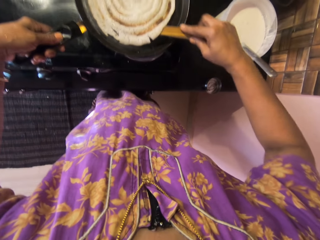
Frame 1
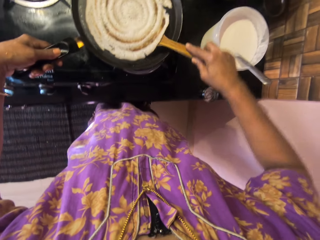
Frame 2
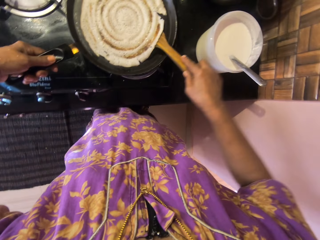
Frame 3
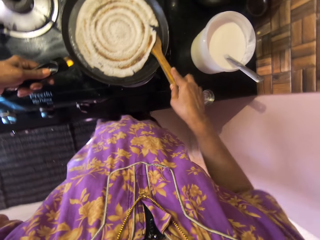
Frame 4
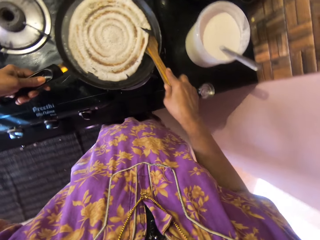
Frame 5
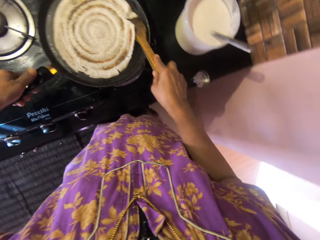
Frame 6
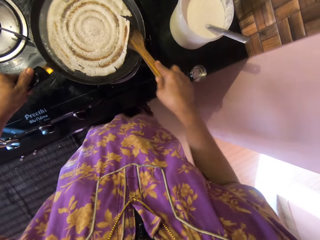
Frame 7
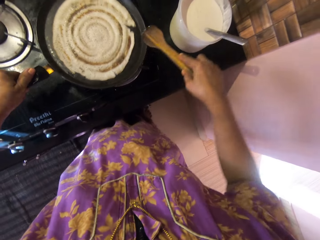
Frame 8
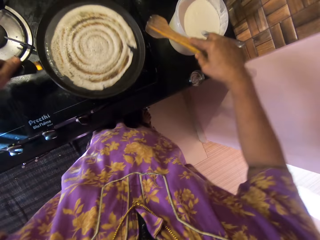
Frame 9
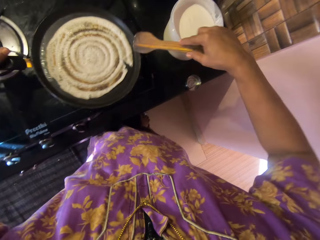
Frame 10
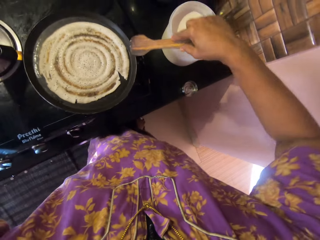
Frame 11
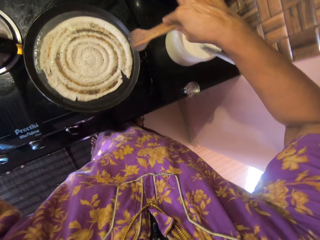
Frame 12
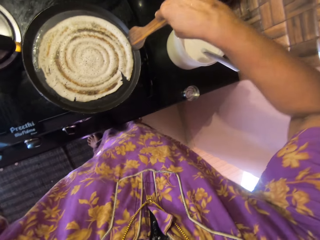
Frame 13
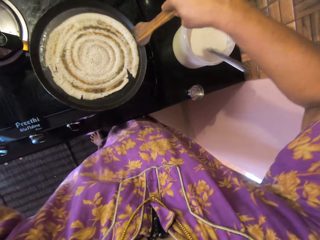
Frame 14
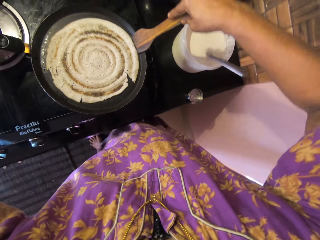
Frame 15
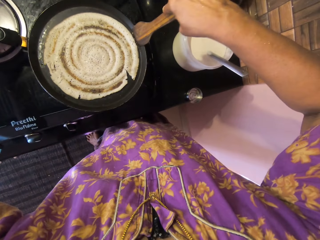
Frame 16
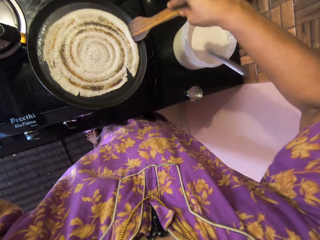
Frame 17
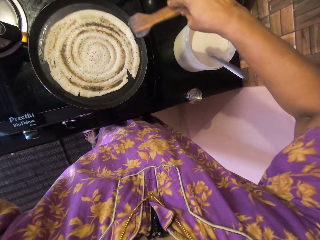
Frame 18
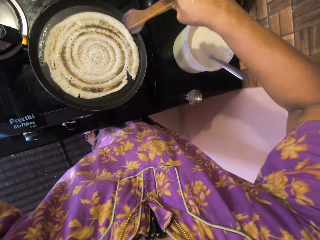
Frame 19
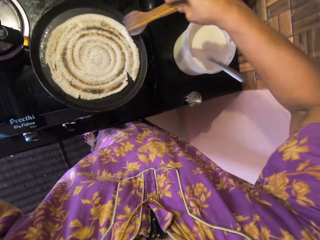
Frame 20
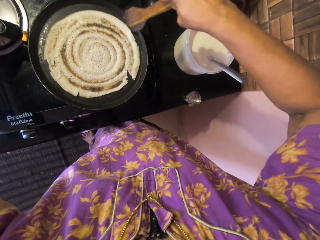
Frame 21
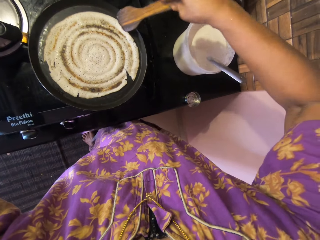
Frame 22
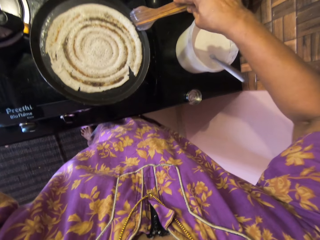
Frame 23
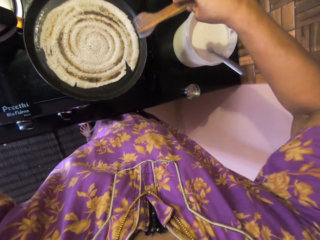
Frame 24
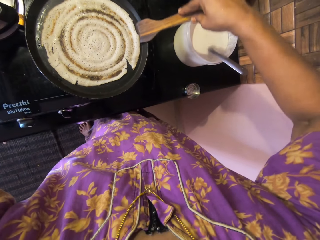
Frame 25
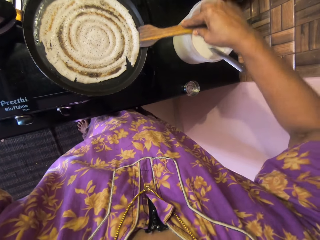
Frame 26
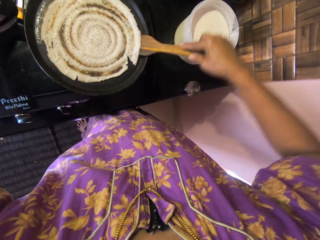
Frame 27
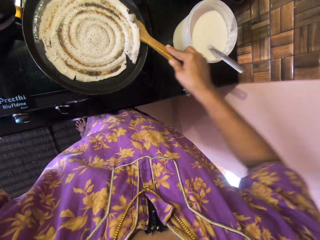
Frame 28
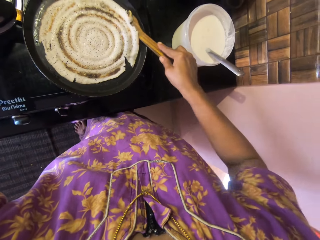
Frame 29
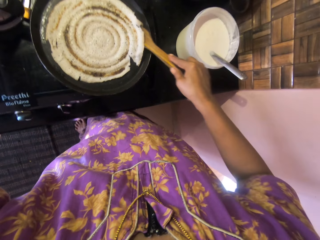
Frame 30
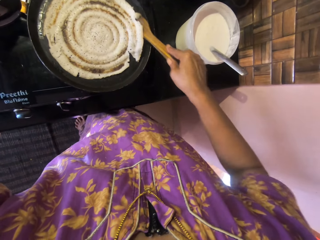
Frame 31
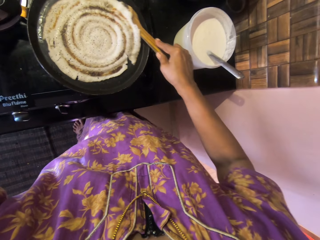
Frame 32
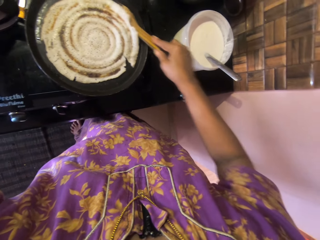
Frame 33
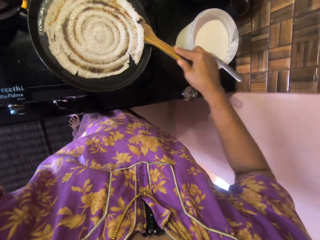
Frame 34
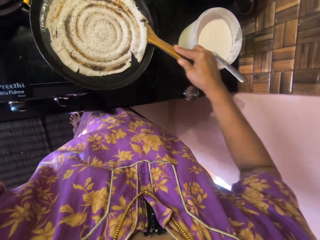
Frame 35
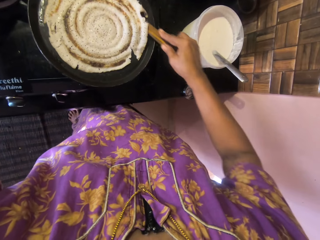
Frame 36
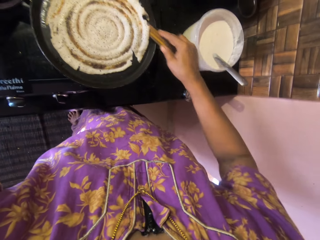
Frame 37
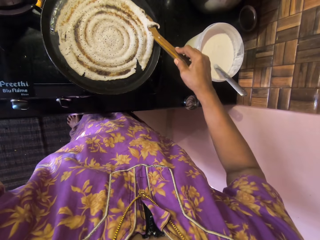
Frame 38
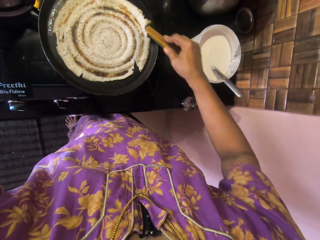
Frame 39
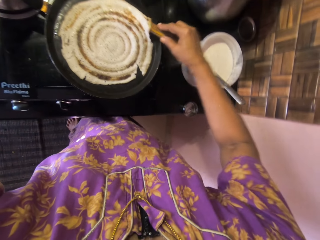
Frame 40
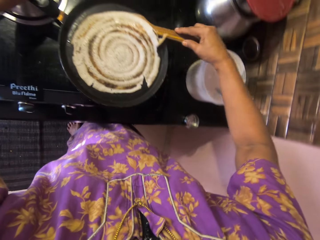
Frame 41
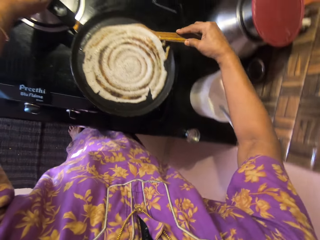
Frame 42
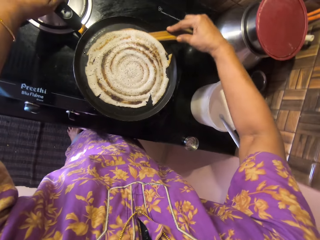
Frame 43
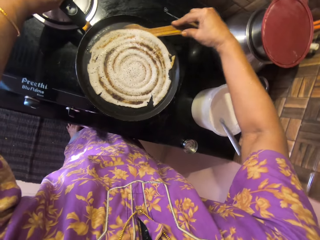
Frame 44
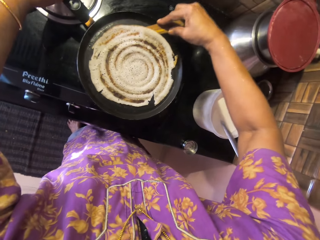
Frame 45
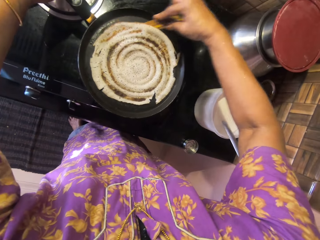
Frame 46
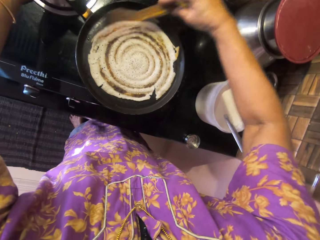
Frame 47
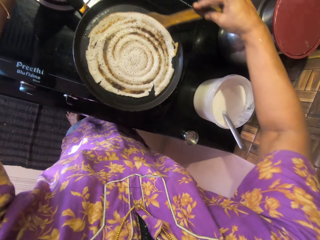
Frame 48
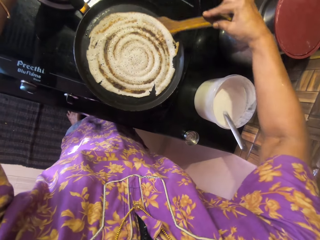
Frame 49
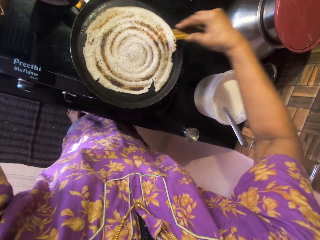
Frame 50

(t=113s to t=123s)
The camera wearer puts the cooking spoon under the pancake. They move the pan. They put the cooking spoon under the pancake.

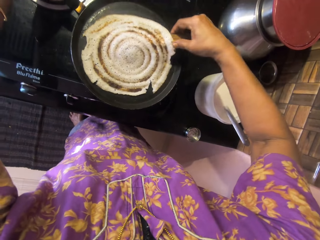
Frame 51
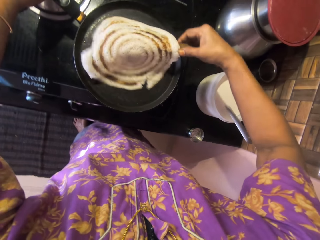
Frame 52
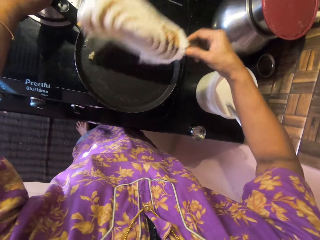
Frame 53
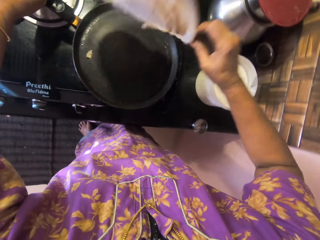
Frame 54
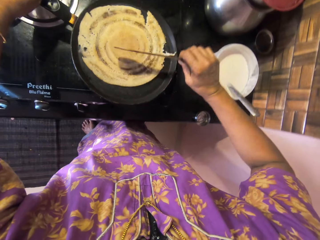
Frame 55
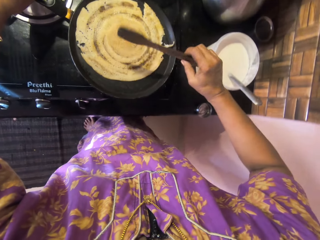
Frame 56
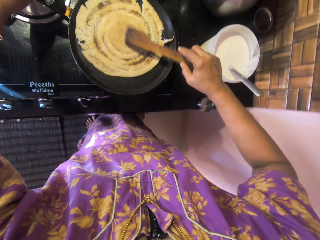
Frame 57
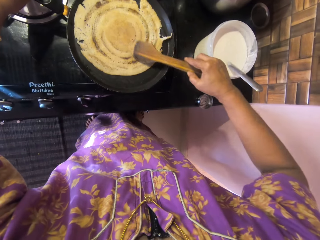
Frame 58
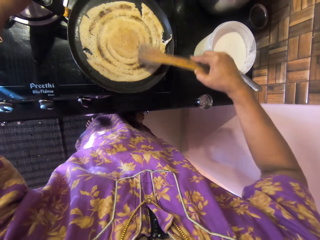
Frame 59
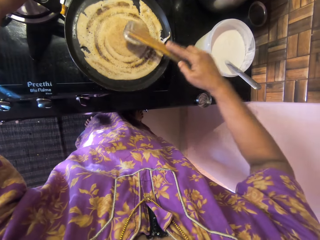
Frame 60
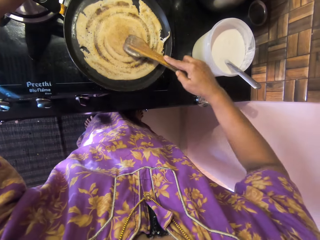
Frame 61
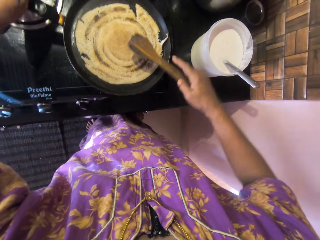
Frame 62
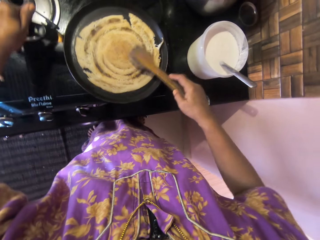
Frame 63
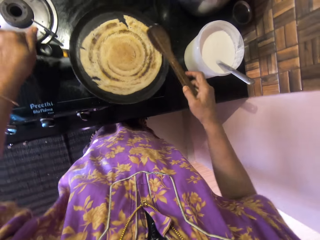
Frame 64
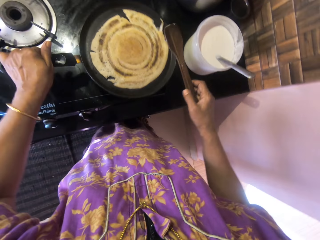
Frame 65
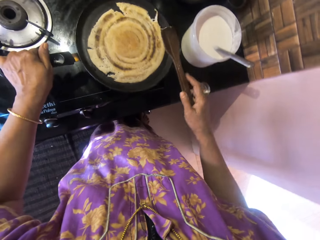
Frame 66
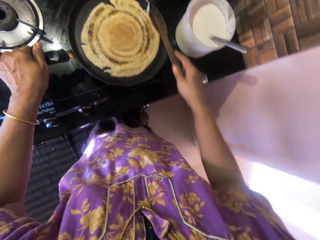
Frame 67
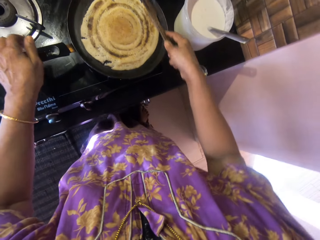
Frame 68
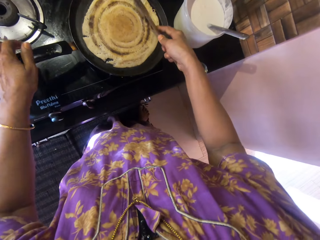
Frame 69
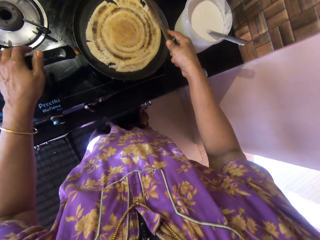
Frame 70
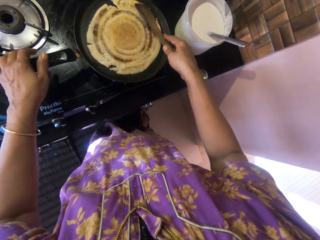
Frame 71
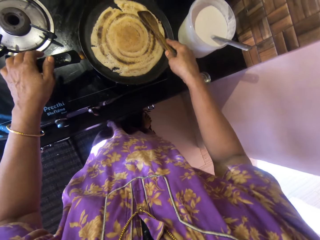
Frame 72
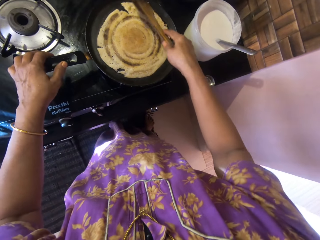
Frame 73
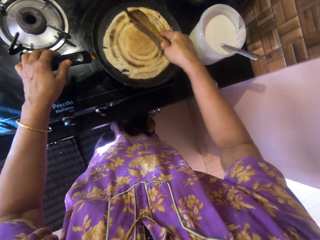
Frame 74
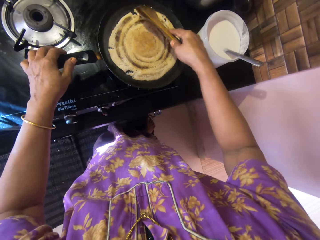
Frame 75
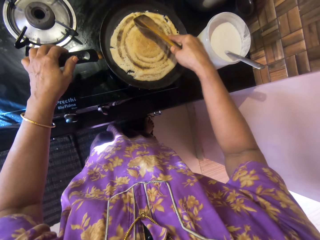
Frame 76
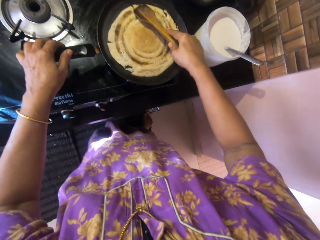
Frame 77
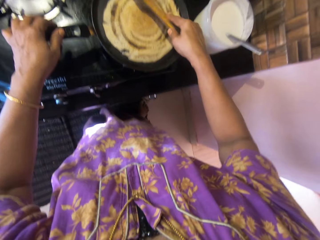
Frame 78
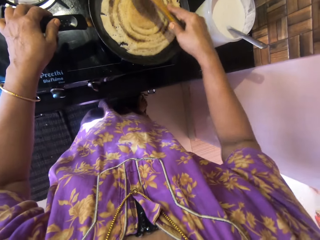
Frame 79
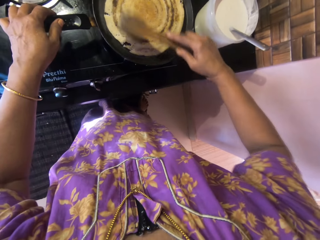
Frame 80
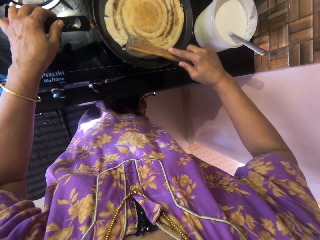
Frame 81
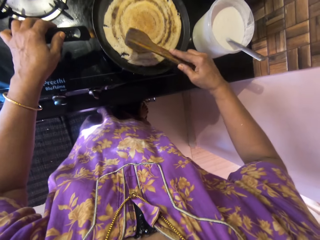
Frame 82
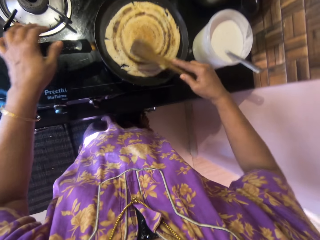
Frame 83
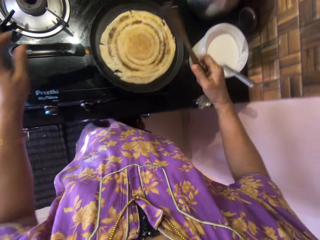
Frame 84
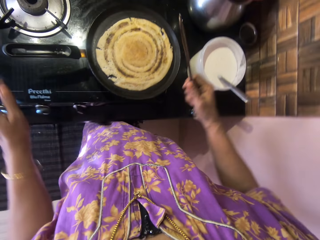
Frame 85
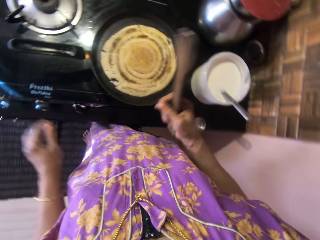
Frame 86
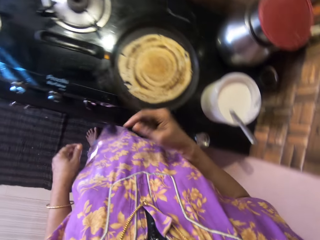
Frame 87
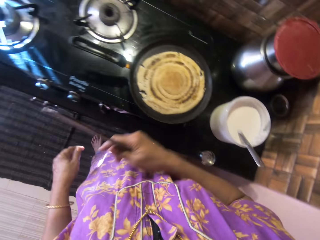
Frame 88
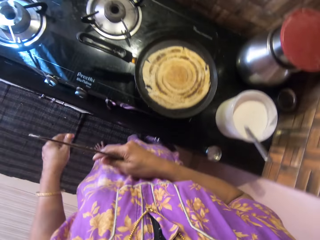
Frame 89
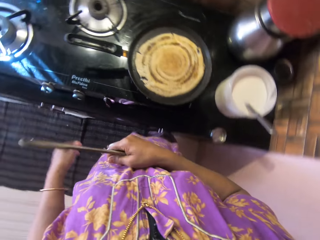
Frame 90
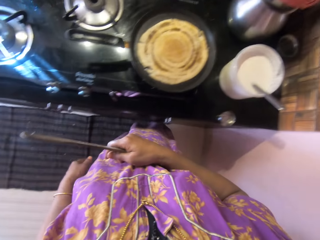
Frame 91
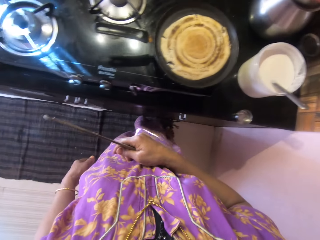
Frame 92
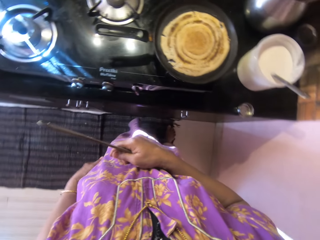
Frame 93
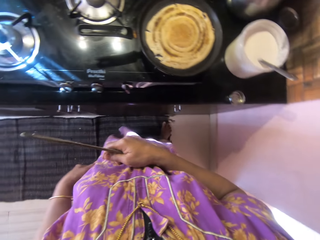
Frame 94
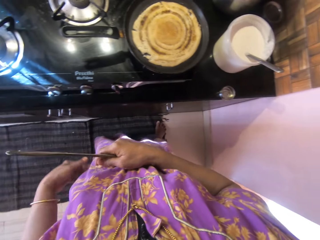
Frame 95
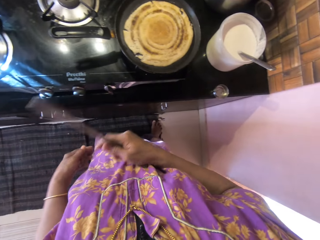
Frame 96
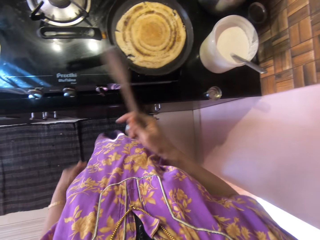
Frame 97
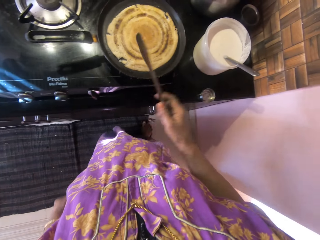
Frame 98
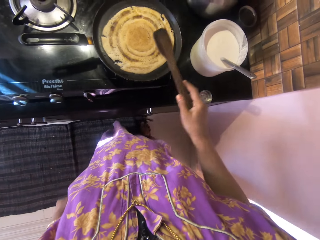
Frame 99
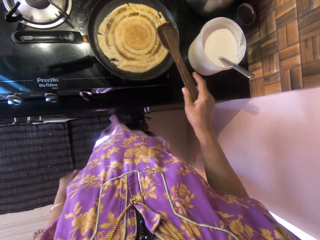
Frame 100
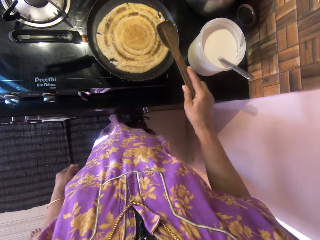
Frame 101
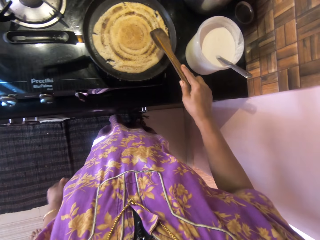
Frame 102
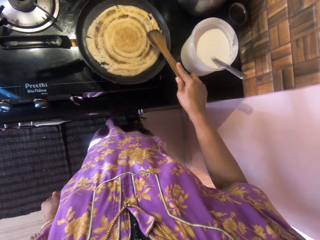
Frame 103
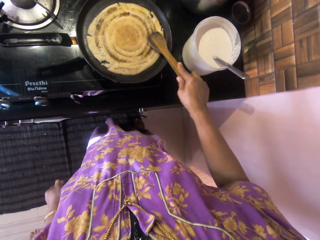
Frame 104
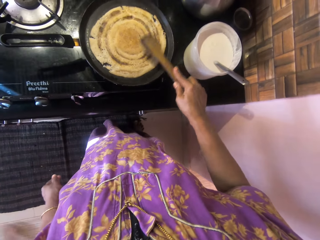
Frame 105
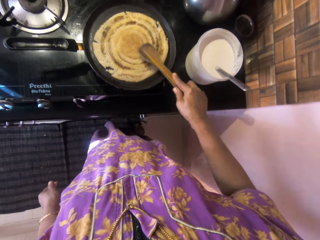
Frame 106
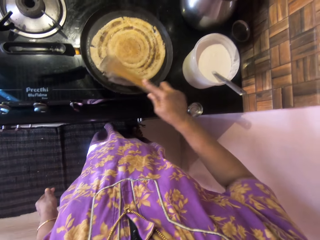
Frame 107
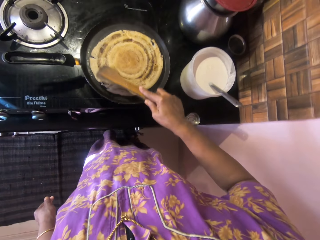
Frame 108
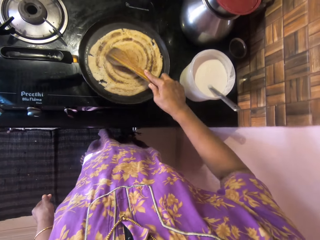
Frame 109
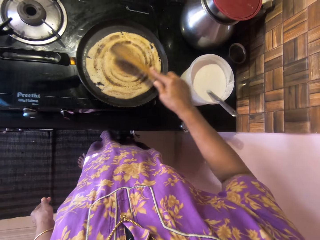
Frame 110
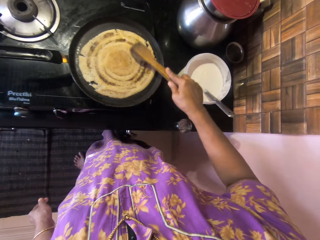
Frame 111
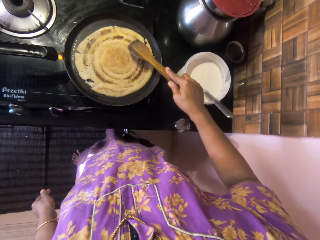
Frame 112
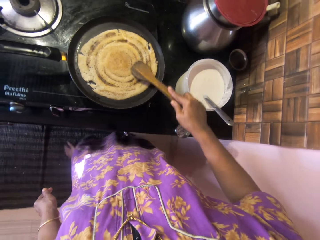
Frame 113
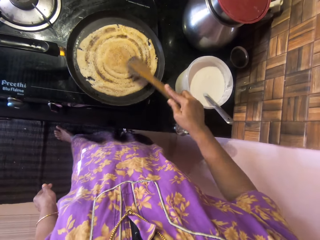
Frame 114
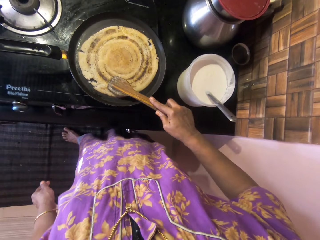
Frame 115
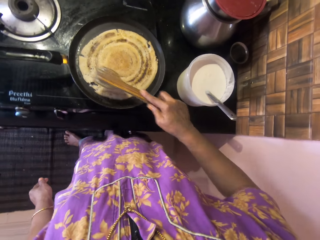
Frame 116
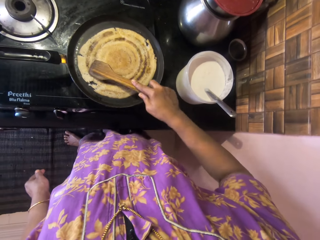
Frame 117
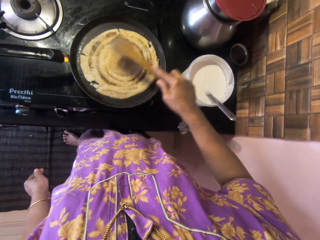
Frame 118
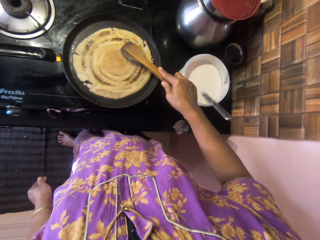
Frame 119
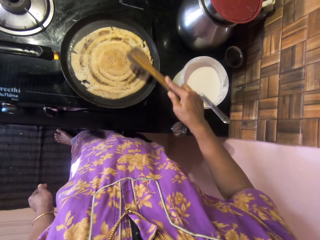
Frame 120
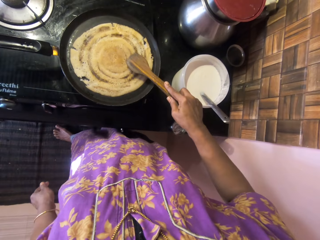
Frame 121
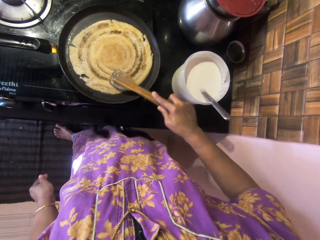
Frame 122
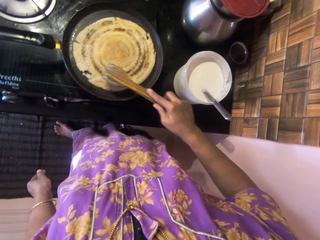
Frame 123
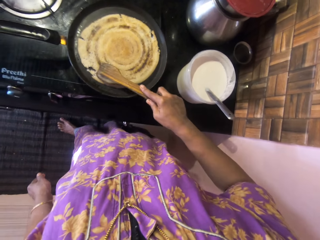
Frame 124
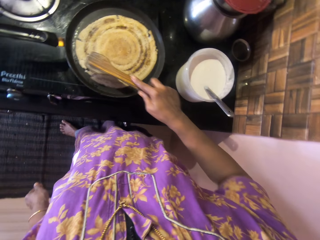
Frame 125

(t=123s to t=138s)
The camera wearer flips the pancake on the pan with the spatula. She presses the pancake using the cooking spoon. She turns the pan anticlockwise. She adjusts the pancake on the pan using the spatula. She presses the pancake using the cooking spoon. She removes the spatula from the pan and removes her hand from the handle of the pan. She places her right hand on her stomach. She presses the pancake using the cooking spoon. She adjusts the pancake on the pan using the spatula.
